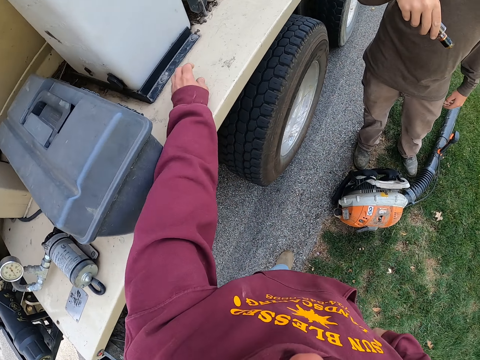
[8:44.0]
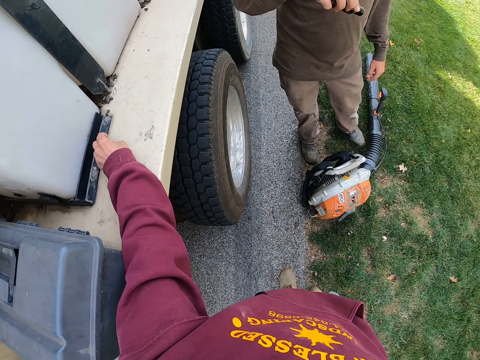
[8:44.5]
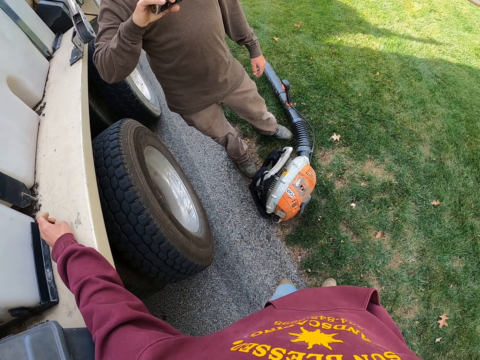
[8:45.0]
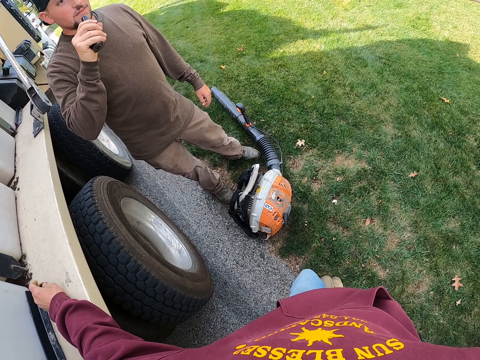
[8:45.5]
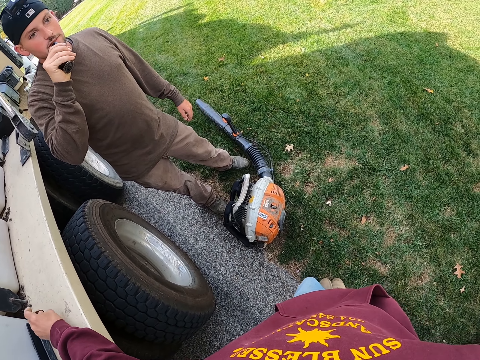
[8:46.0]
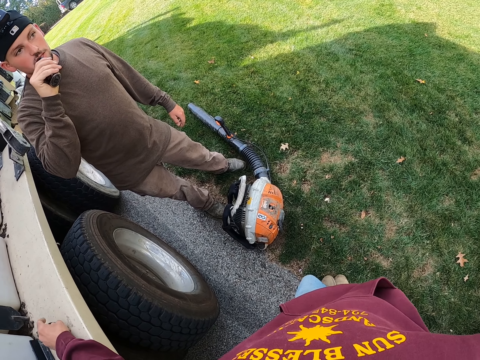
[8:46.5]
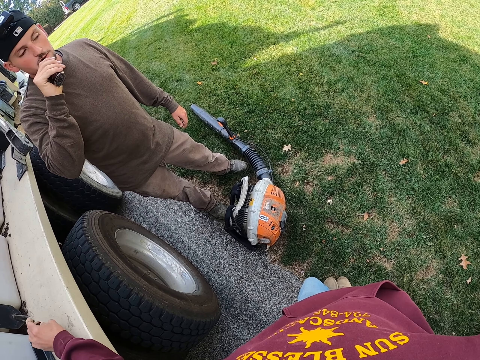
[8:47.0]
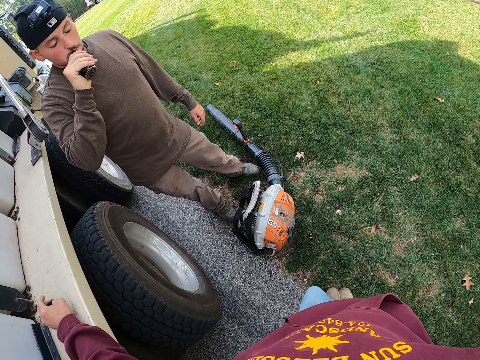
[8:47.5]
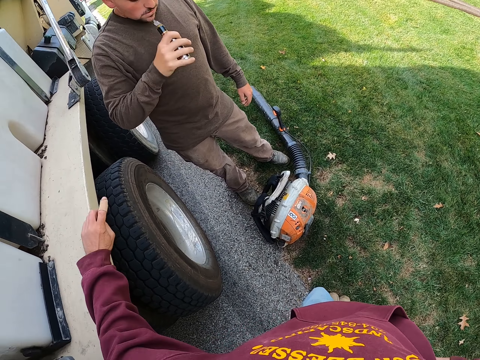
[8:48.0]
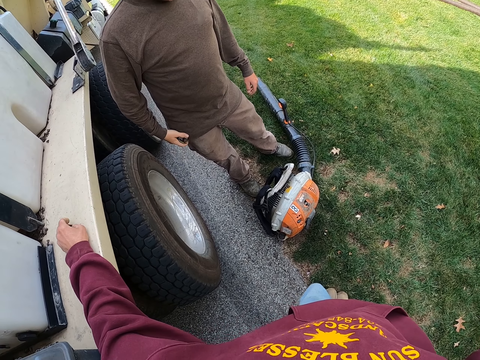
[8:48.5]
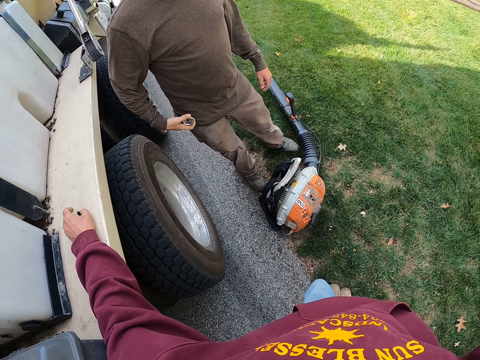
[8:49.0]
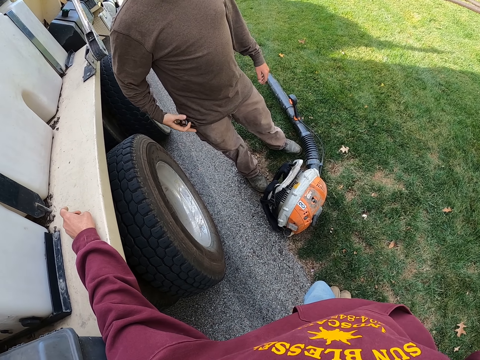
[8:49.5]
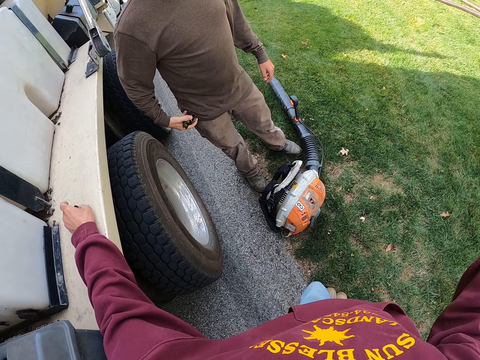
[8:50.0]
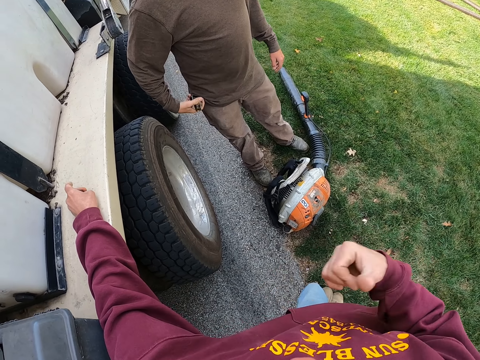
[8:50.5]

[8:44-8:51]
The camera wearer puts a hand on the truck. They look around. A man smokes. The camera wearer moves a hand on the truck. The man drinks and puts something in the pocket. The camera wearer uses gestures.
